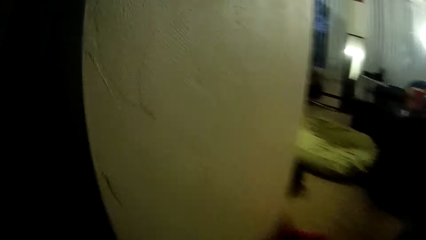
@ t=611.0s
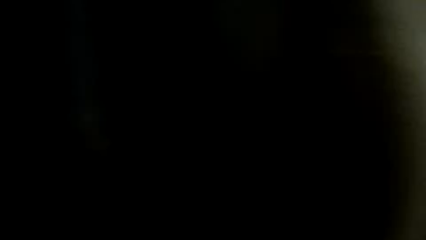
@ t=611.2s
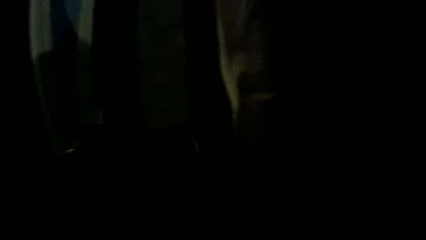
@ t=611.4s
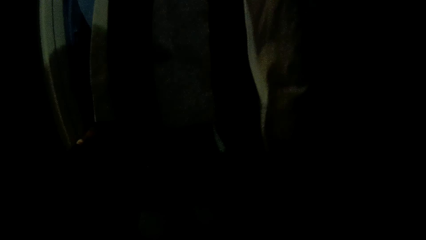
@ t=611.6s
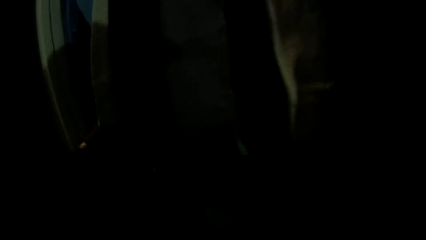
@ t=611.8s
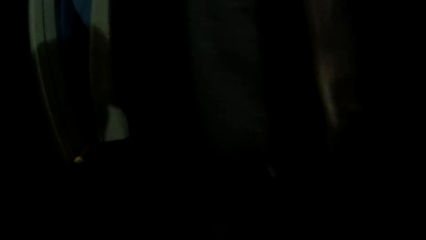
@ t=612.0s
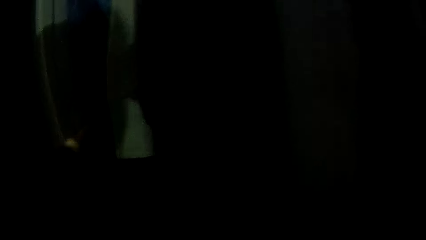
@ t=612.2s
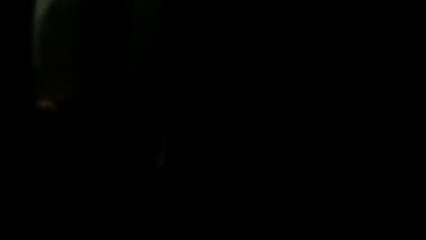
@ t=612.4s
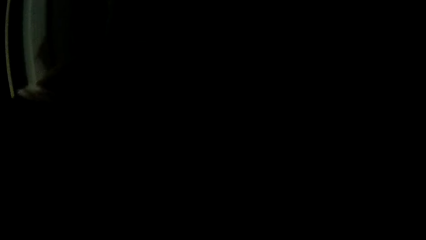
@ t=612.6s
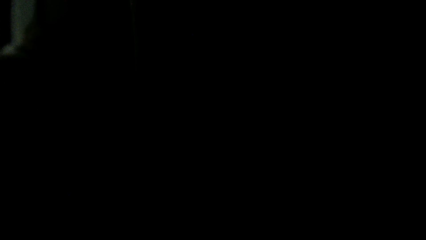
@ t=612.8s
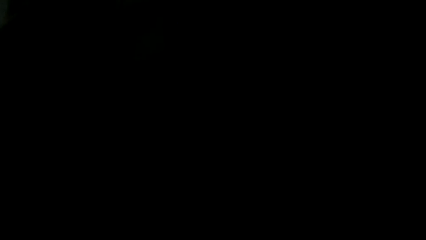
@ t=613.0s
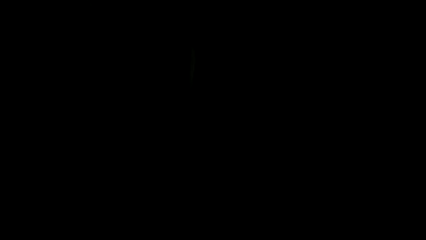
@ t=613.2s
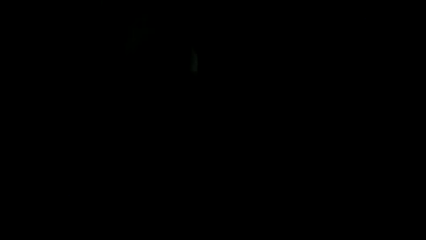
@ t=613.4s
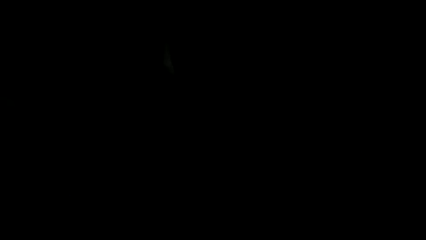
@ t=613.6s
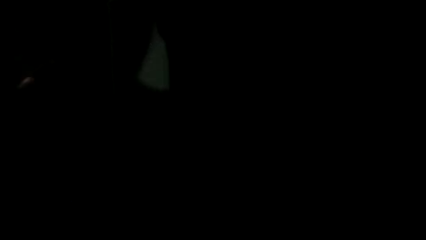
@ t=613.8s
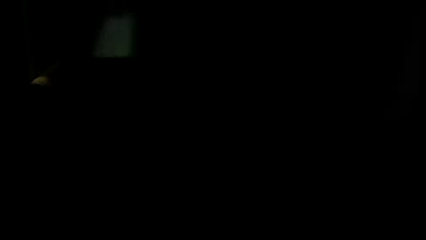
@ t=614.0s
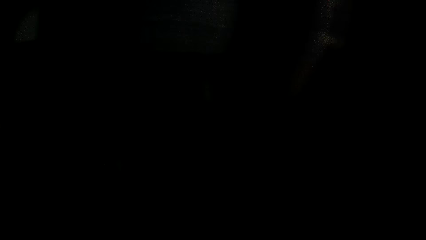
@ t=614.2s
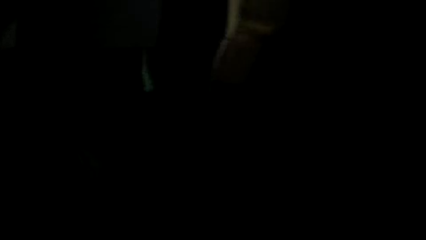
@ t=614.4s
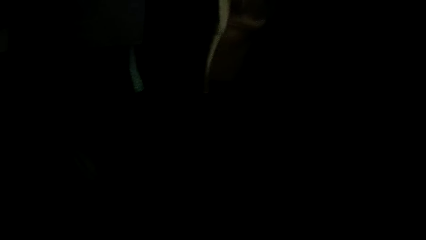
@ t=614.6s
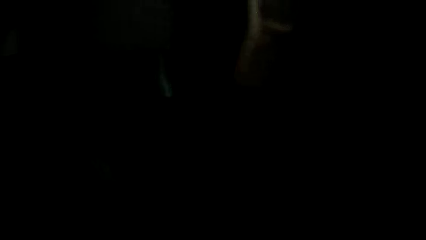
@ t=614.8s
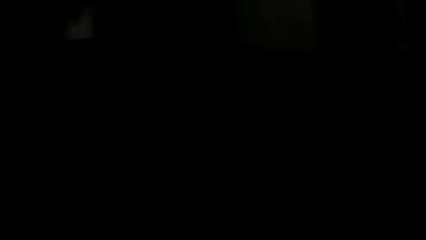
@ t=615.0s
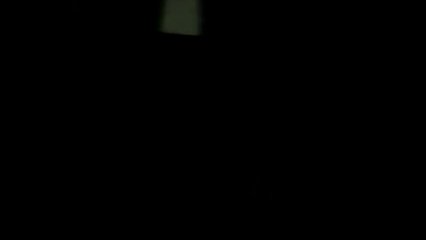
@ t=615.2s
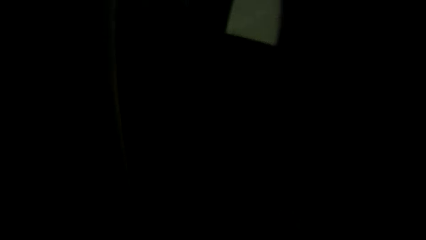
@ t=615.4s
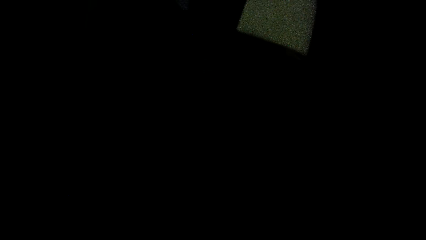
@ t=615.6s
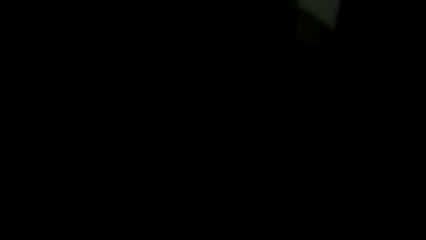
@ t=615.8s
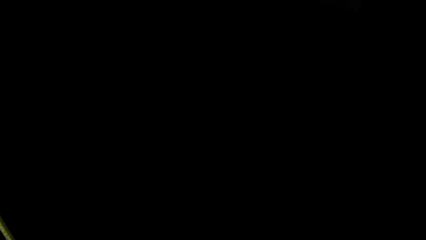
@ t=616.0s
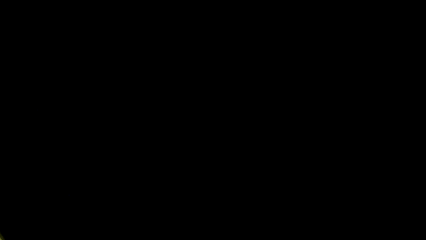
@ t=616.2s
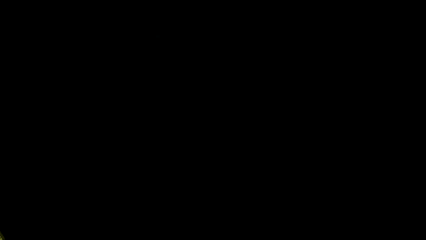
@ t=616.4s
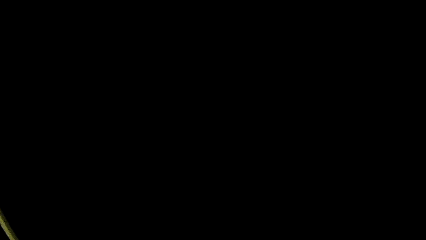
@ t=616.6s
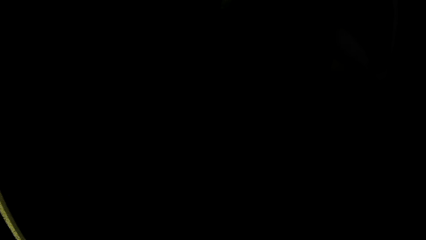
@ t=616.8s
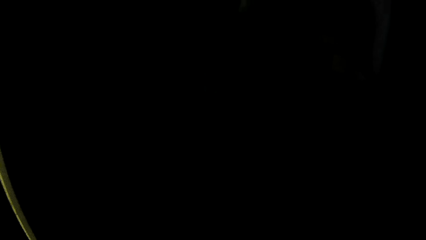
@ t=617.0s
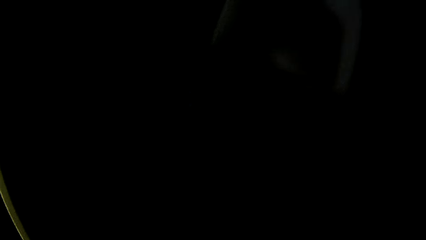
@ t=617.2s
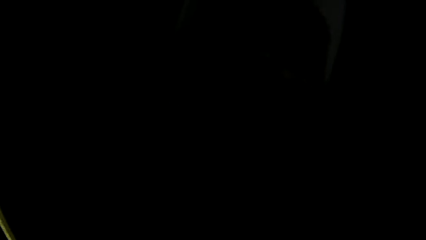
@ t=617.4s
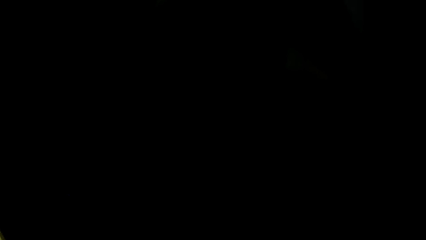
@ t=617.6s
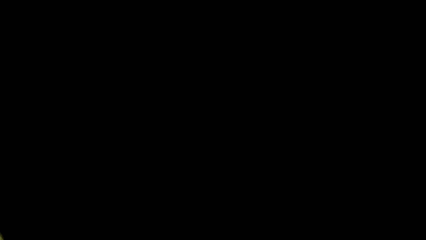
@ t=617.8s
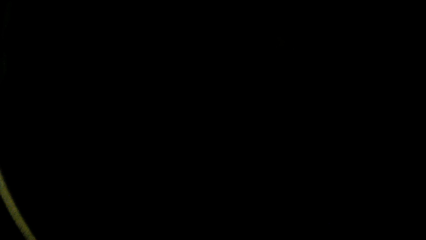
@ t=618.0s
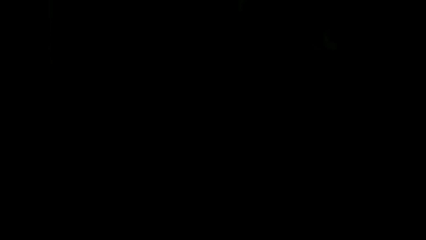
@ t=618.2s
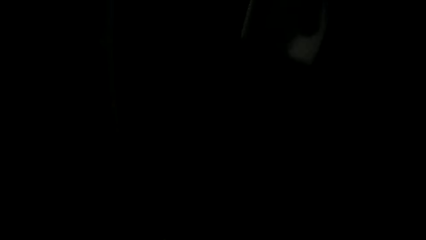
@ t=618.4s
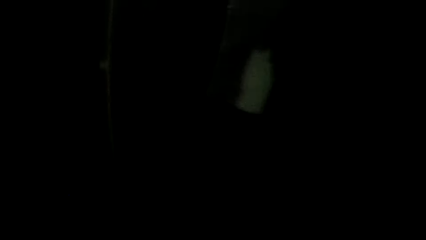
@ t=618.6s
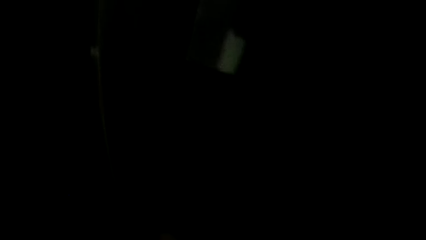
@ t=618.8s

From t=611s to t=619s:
The camera wearer flips the clothes in the wardrobe.

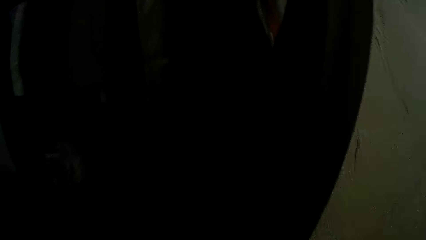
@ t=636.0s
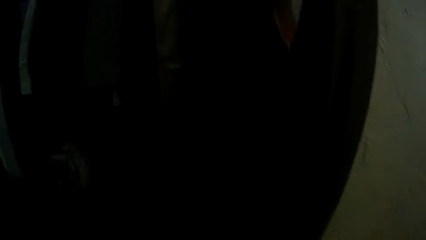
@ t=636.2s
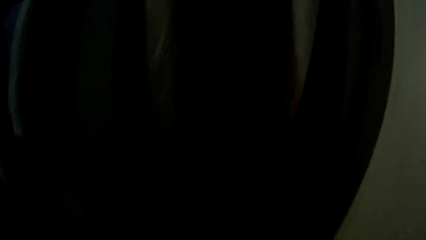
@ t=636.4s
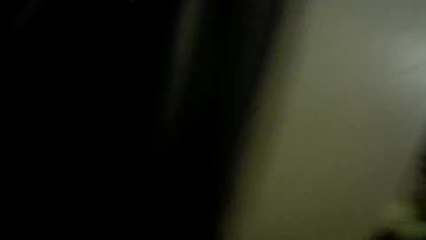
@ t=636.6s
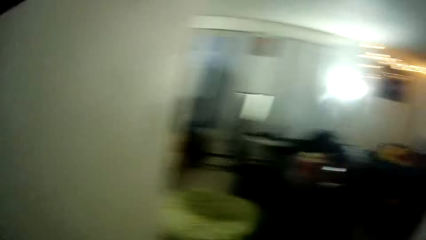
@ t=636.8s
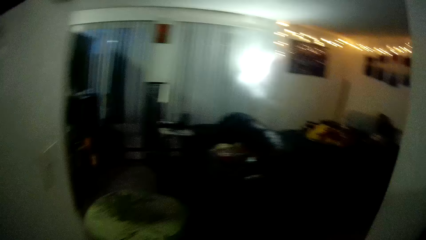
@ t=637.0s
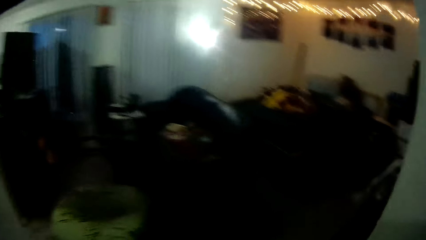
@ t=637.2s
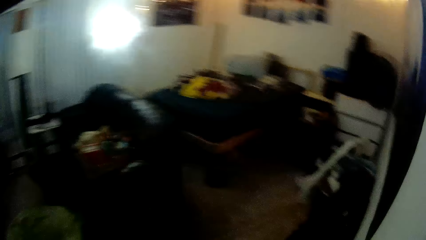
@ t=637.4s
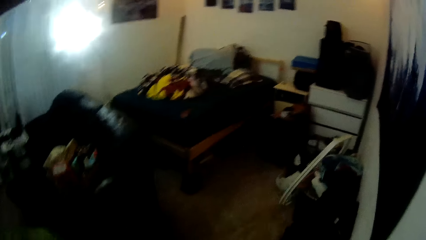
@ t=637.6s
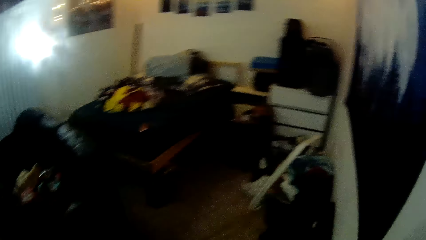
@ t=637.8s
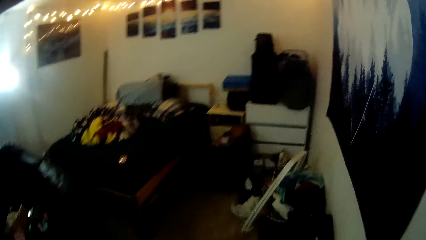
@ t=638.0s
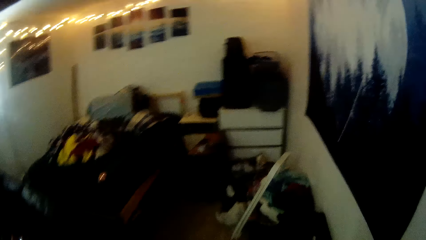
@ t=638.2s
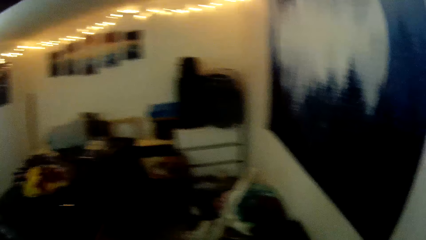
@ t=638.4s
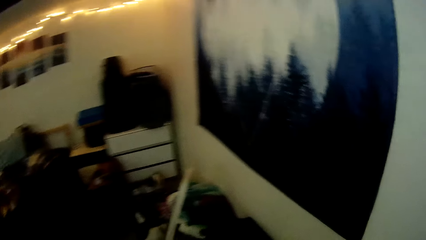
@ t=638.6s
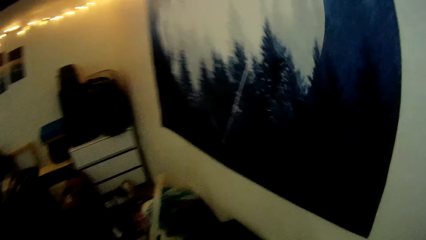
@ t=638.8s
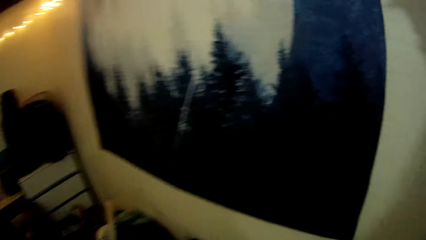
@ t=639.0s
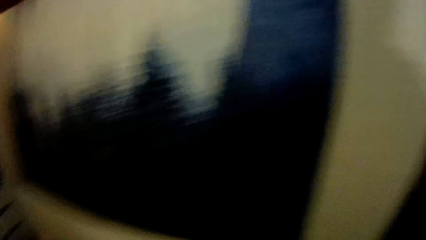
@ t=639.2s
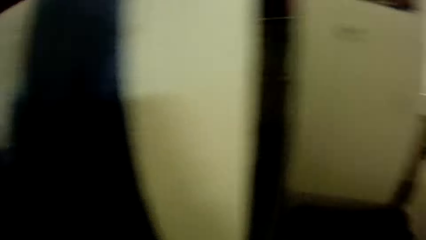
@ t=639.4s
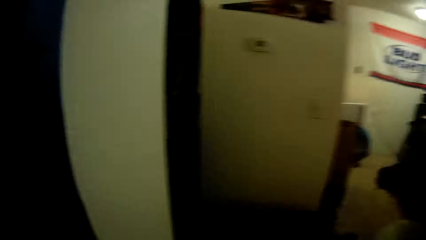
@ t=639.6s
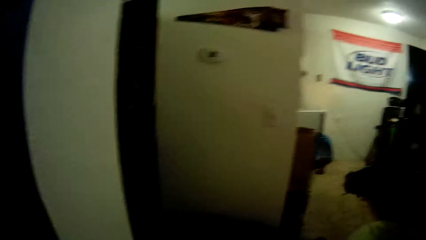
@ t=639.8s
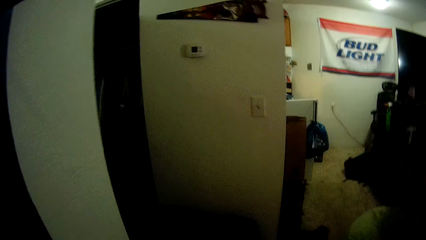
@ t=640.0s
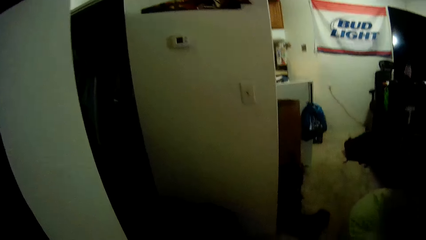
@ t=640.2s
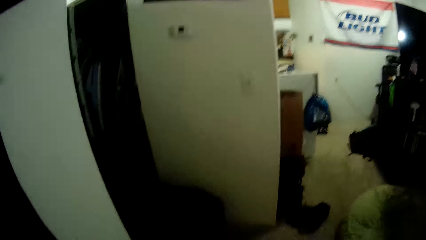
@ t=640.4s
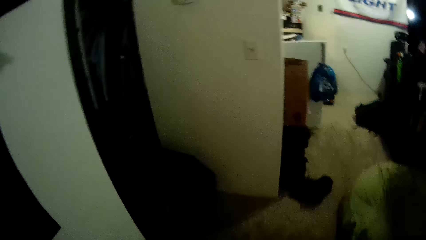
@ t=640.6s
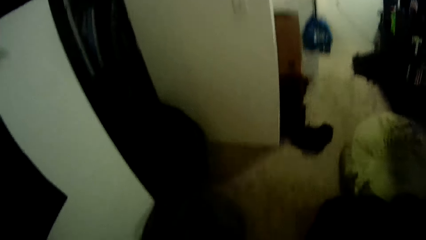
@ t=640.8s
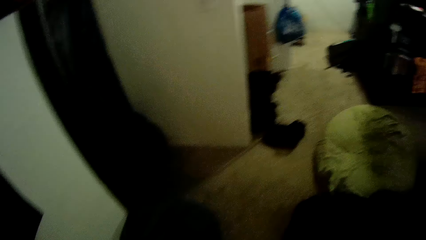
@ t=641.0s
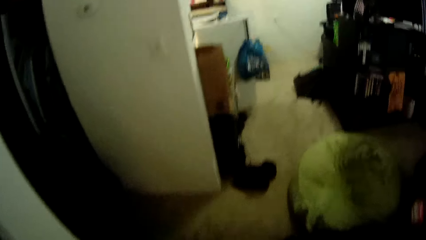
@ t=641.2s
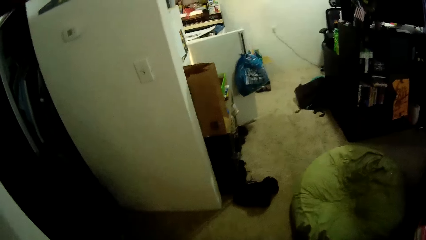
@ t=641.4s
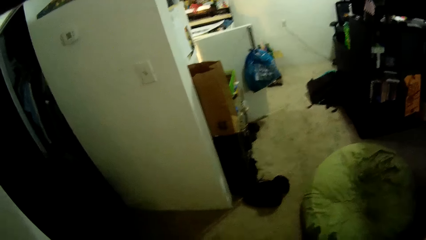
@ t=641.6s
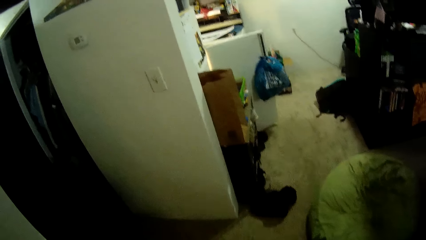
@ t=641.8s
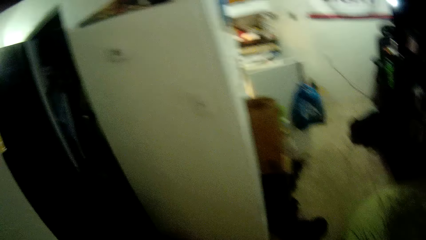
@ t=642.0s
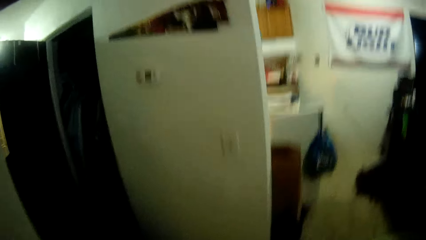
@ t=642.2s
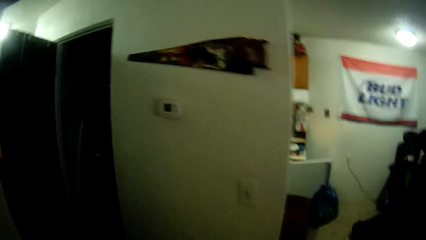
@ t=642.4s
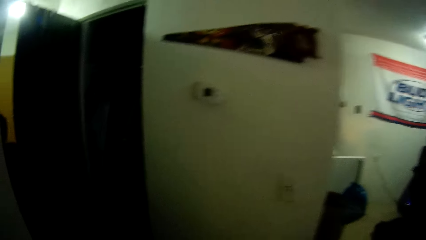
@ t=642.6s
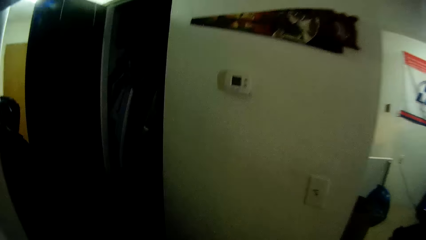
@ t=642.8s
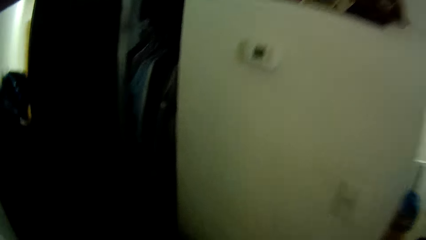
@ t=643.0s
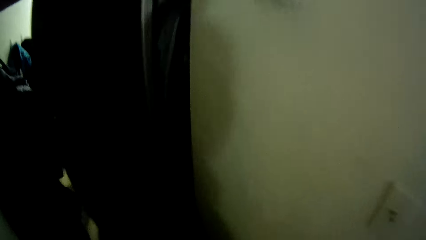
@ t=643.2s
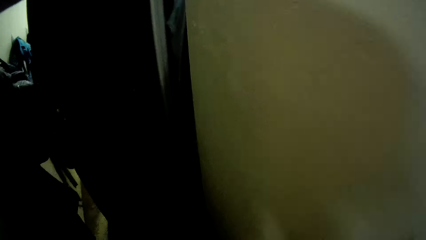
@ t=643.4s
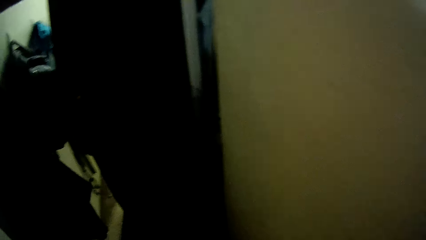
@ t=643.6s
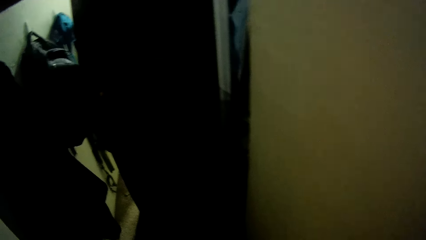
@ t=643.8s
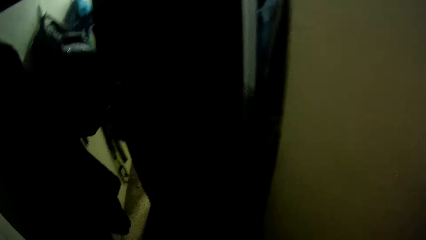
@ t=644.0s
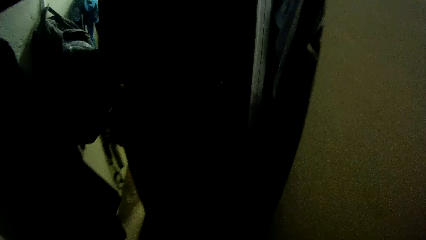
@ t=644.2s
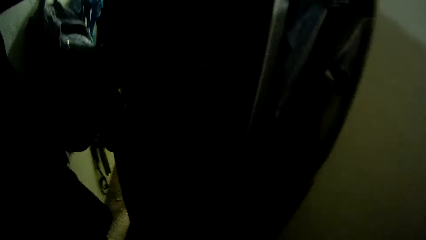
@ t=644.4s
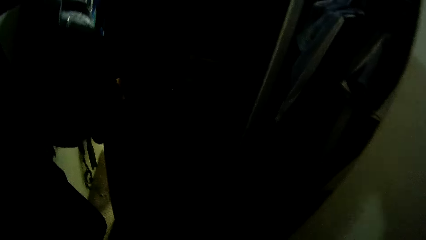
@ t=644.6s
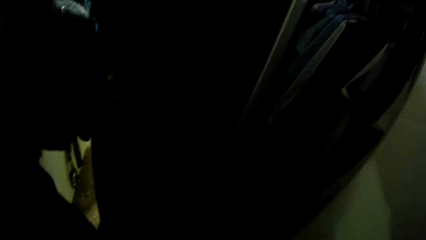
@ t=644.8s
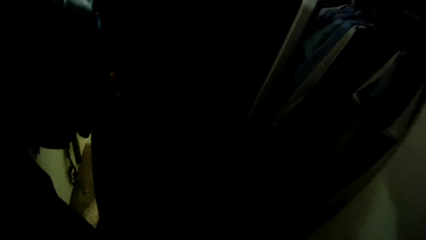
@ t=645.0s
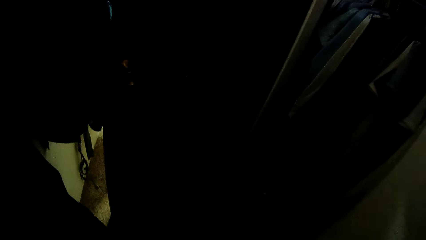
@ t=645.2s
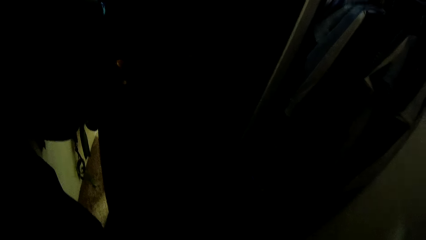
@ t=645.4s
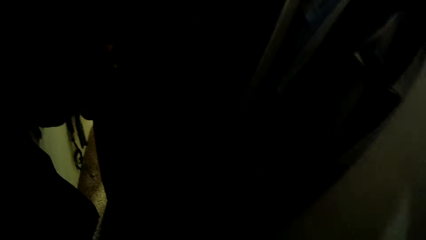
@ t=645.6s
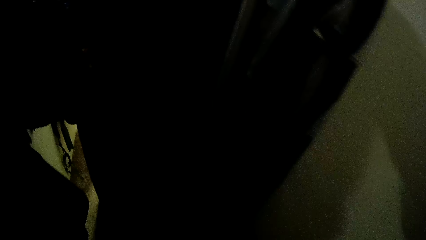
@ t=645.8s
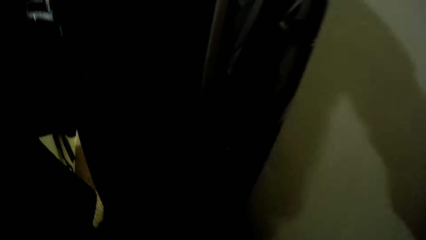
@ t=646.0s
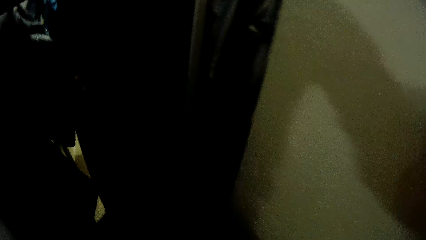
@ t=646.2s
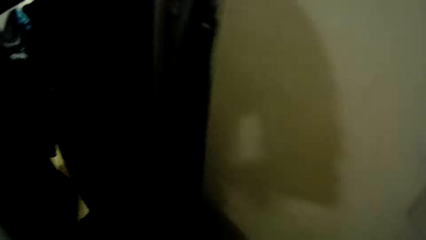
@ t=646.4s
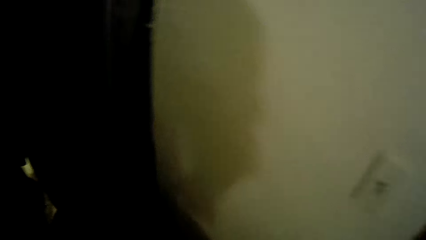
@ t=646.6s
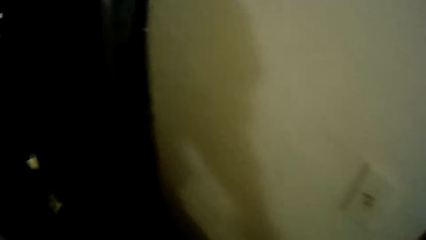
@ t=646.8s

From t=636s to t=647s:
The camera wearer walks around.
